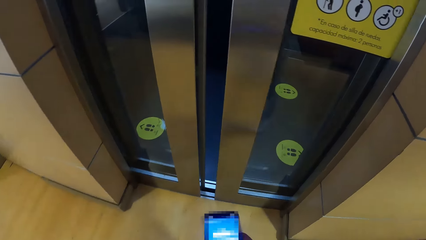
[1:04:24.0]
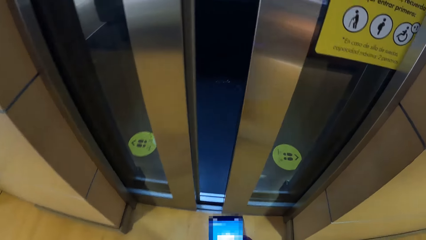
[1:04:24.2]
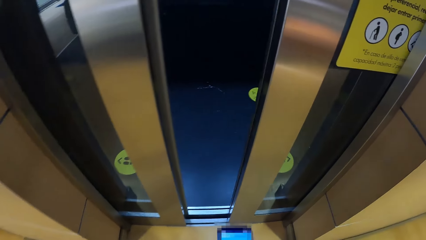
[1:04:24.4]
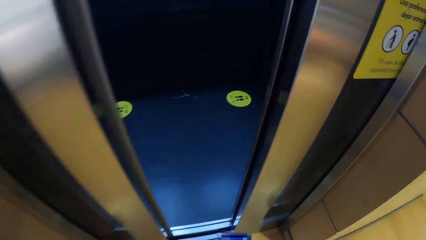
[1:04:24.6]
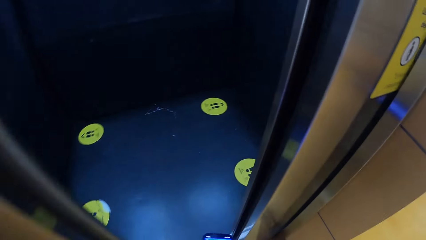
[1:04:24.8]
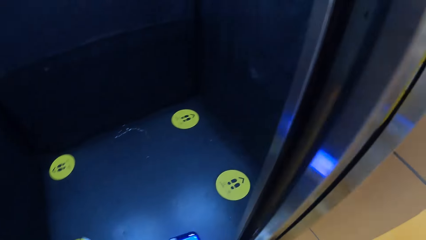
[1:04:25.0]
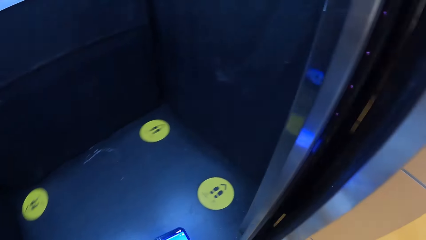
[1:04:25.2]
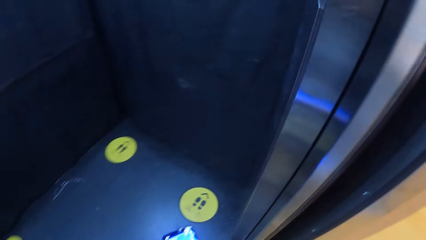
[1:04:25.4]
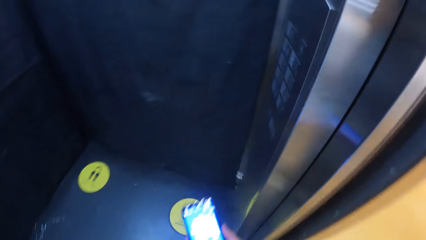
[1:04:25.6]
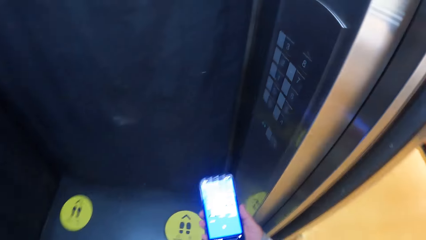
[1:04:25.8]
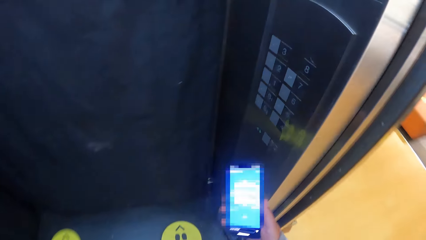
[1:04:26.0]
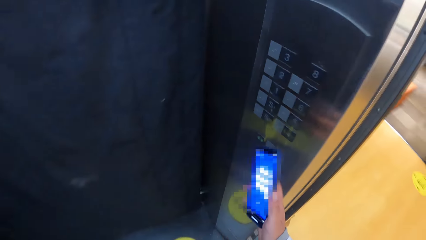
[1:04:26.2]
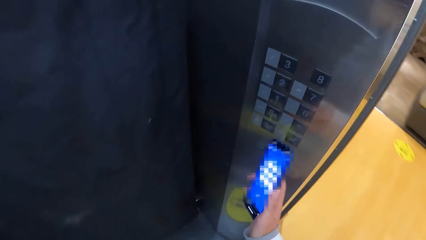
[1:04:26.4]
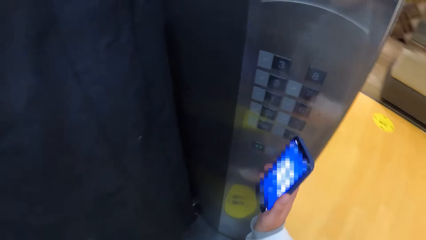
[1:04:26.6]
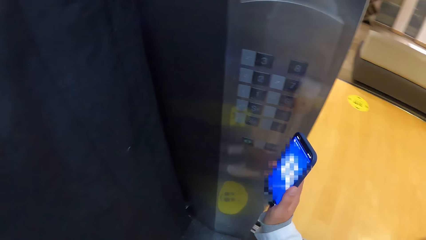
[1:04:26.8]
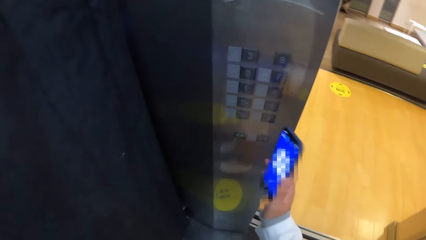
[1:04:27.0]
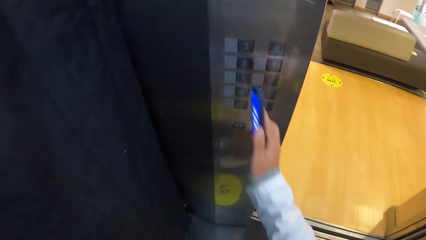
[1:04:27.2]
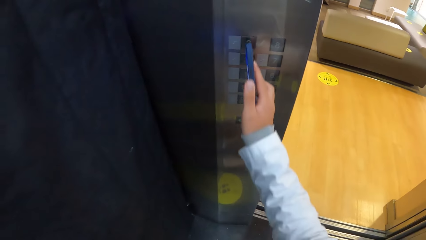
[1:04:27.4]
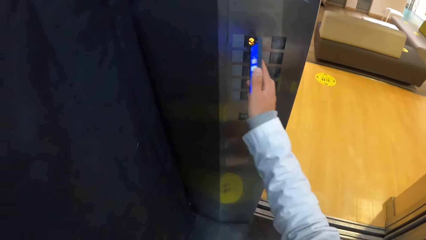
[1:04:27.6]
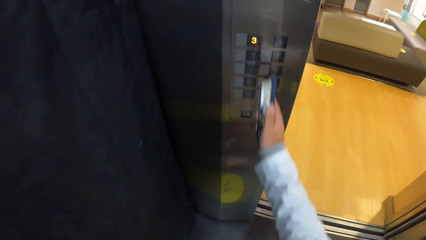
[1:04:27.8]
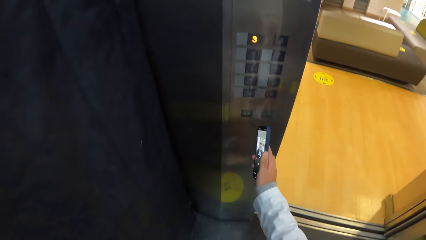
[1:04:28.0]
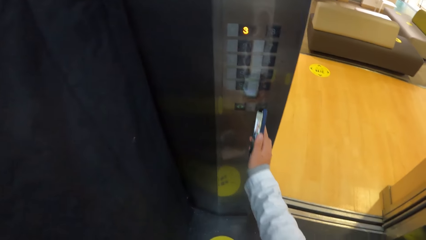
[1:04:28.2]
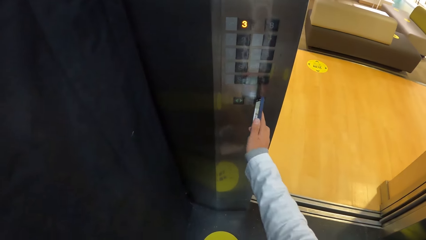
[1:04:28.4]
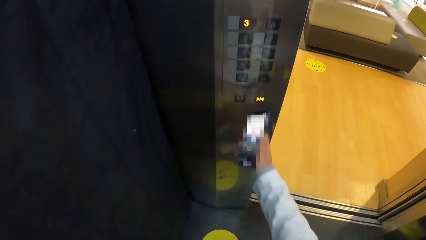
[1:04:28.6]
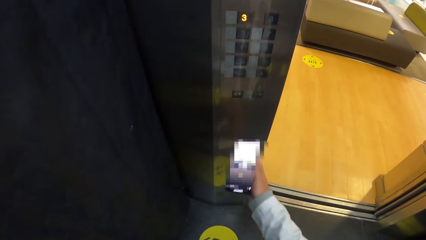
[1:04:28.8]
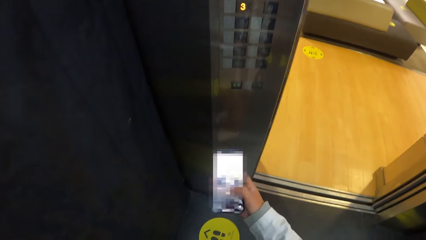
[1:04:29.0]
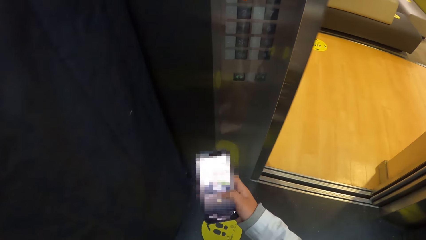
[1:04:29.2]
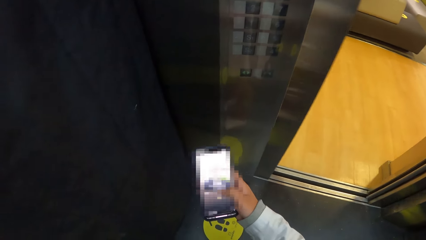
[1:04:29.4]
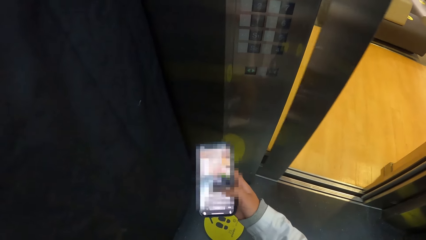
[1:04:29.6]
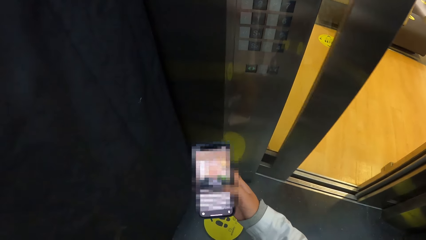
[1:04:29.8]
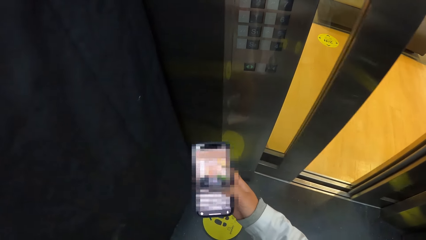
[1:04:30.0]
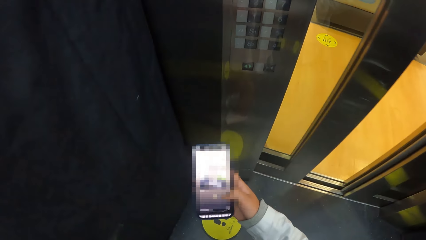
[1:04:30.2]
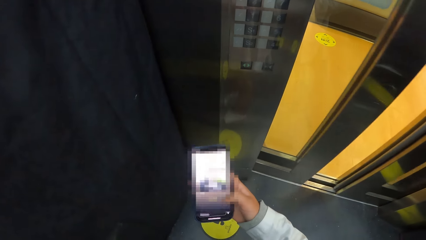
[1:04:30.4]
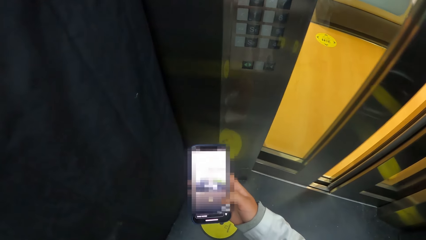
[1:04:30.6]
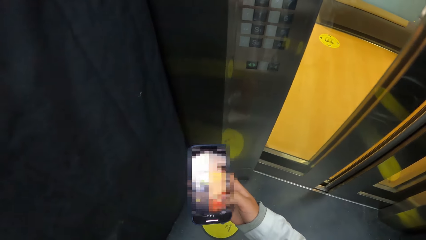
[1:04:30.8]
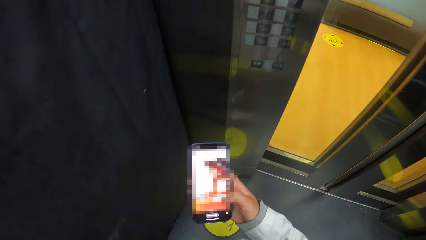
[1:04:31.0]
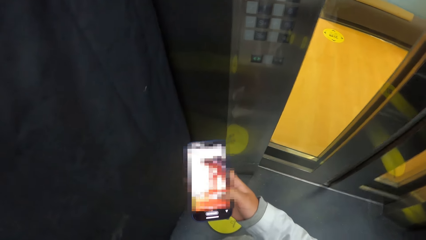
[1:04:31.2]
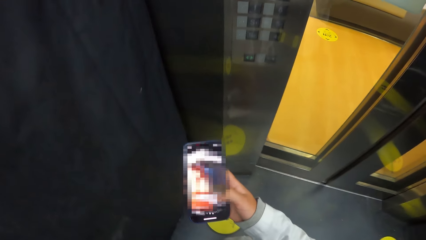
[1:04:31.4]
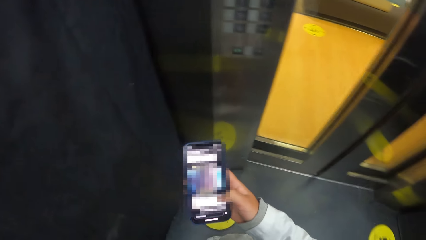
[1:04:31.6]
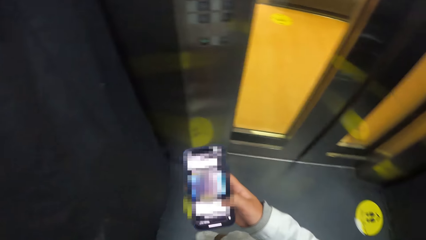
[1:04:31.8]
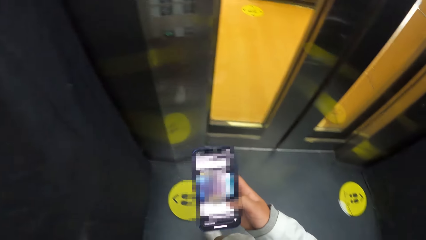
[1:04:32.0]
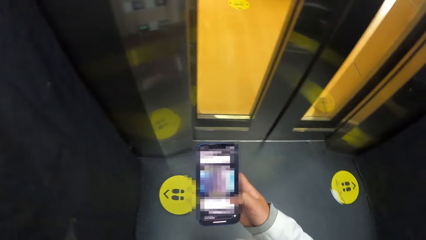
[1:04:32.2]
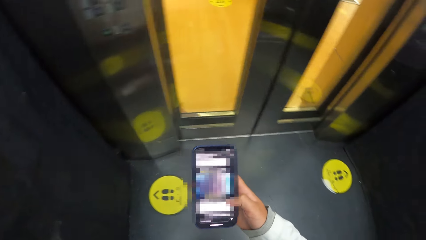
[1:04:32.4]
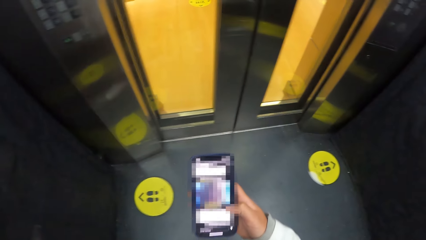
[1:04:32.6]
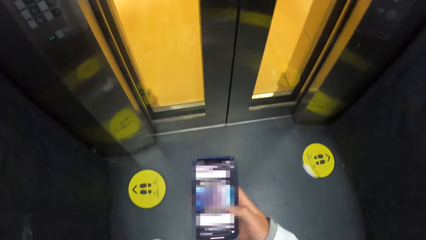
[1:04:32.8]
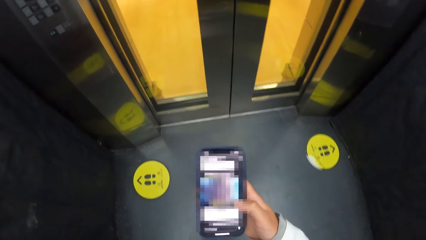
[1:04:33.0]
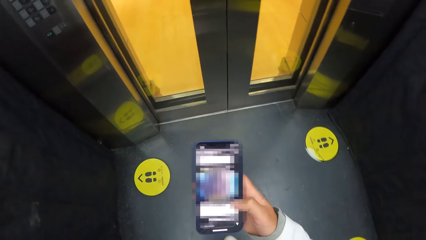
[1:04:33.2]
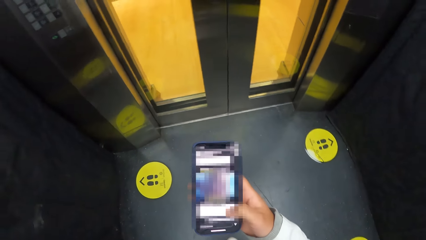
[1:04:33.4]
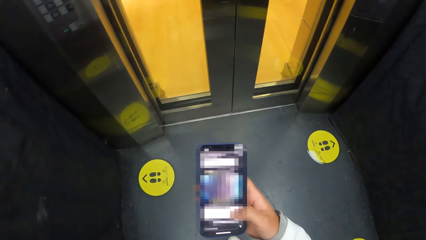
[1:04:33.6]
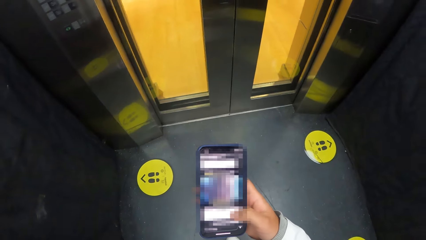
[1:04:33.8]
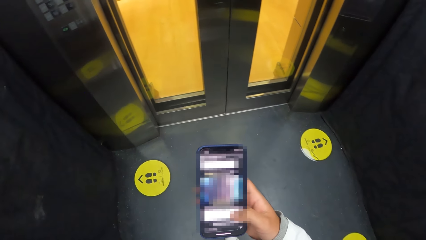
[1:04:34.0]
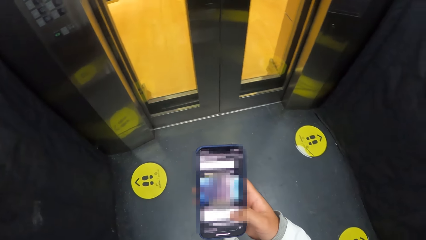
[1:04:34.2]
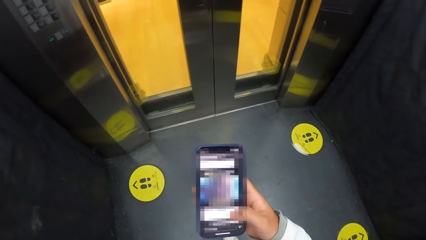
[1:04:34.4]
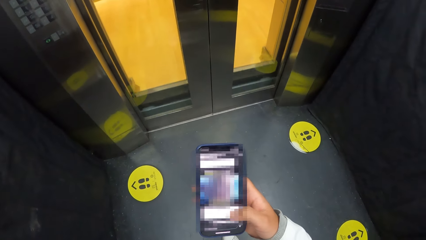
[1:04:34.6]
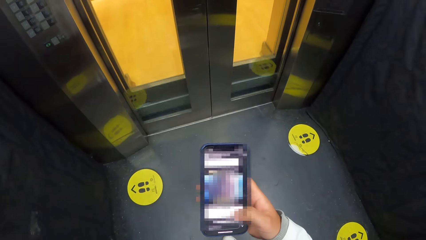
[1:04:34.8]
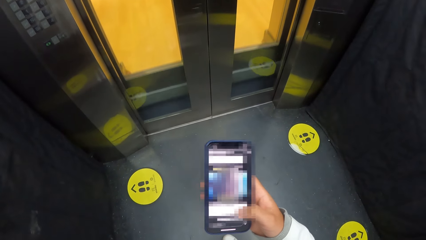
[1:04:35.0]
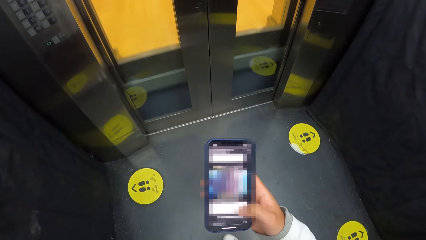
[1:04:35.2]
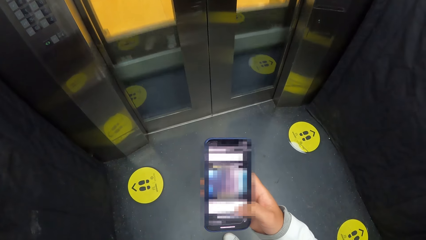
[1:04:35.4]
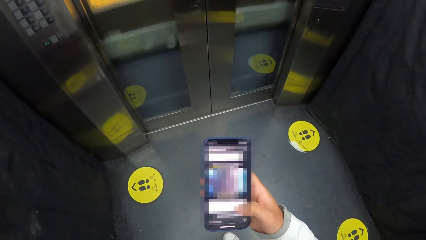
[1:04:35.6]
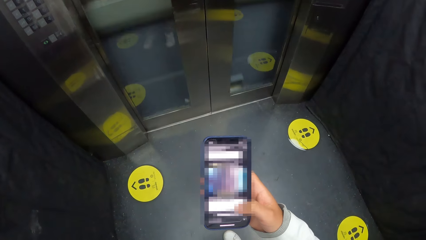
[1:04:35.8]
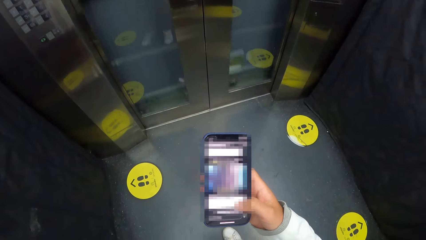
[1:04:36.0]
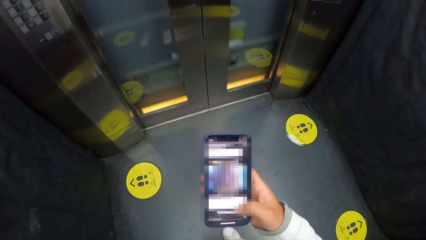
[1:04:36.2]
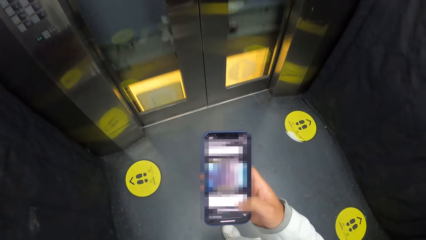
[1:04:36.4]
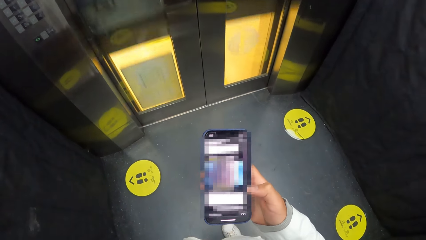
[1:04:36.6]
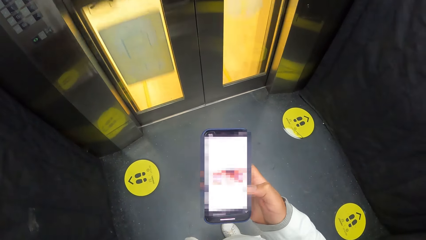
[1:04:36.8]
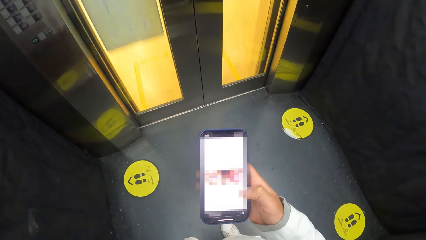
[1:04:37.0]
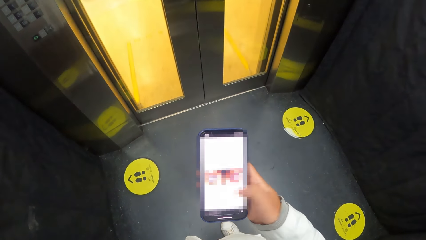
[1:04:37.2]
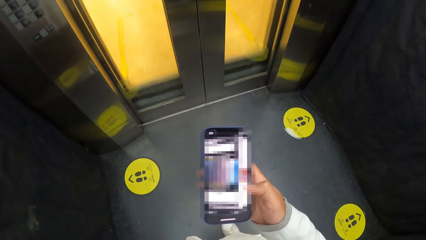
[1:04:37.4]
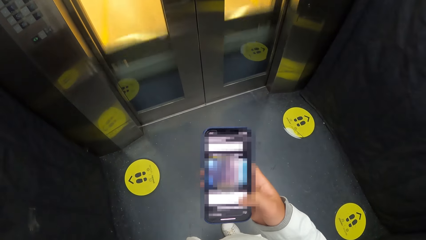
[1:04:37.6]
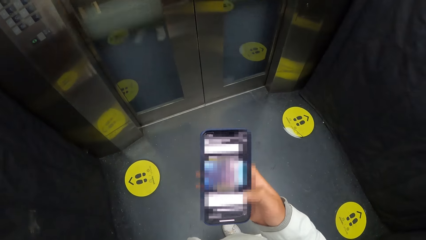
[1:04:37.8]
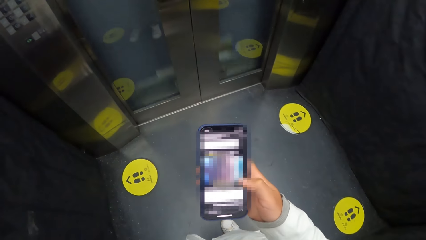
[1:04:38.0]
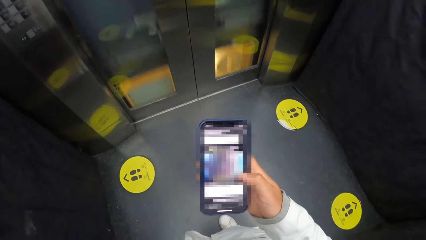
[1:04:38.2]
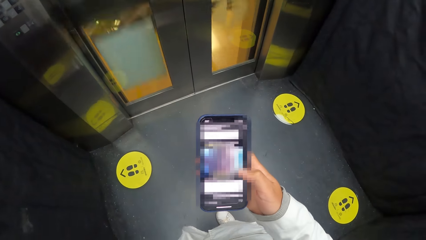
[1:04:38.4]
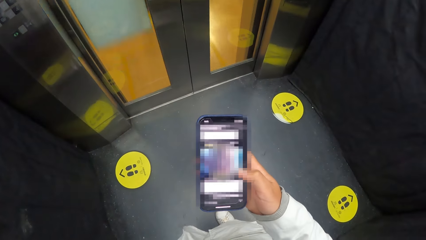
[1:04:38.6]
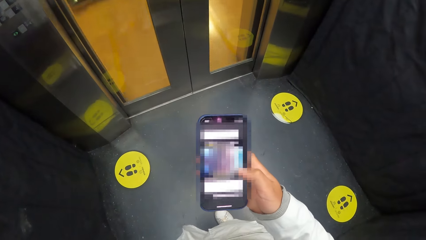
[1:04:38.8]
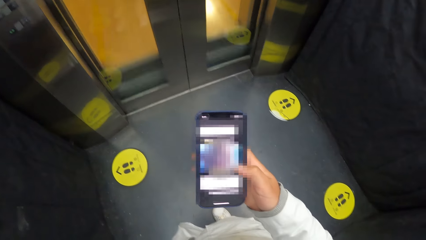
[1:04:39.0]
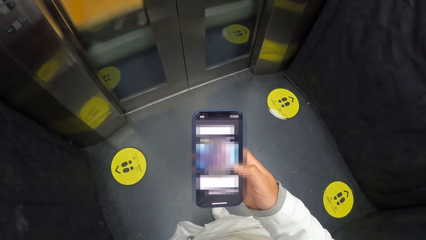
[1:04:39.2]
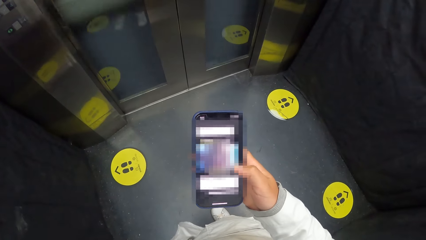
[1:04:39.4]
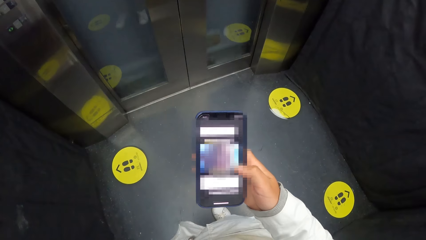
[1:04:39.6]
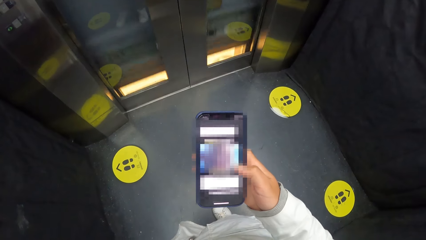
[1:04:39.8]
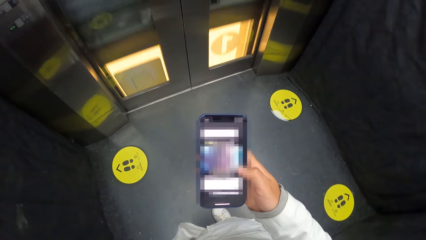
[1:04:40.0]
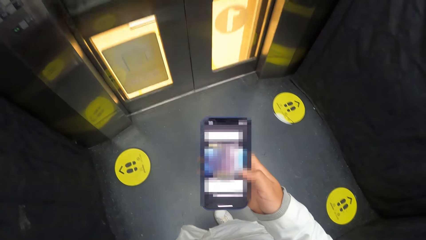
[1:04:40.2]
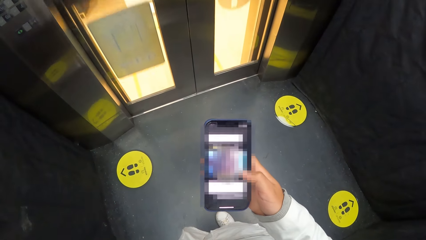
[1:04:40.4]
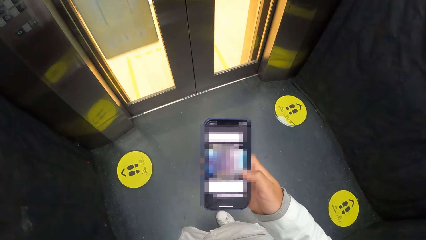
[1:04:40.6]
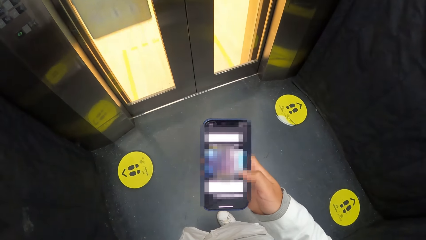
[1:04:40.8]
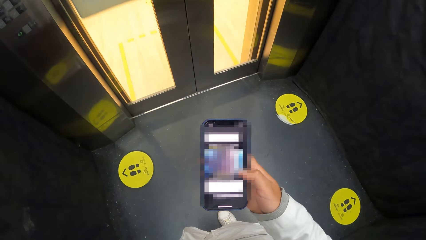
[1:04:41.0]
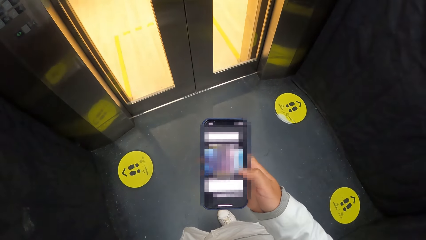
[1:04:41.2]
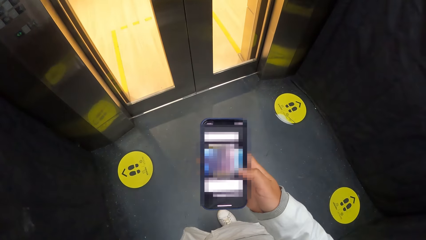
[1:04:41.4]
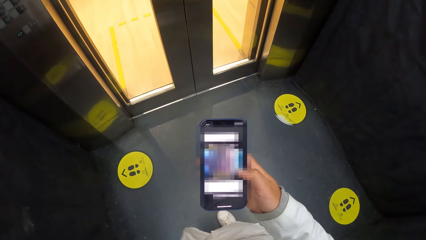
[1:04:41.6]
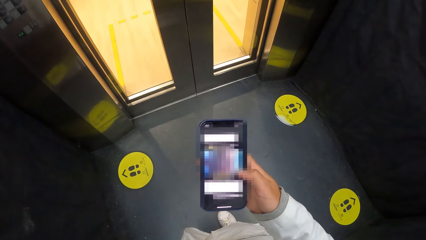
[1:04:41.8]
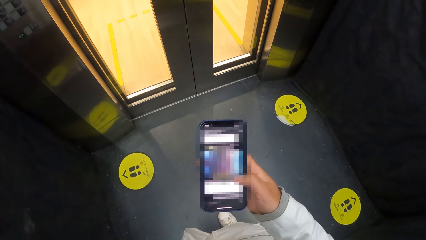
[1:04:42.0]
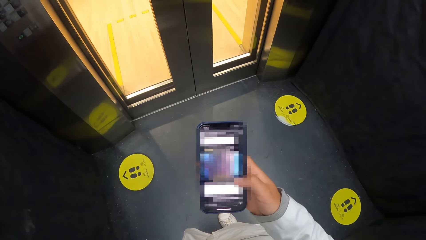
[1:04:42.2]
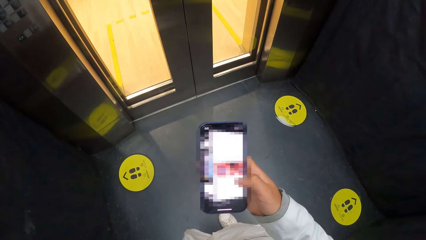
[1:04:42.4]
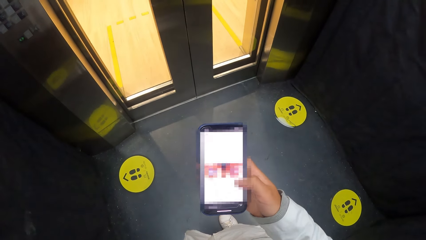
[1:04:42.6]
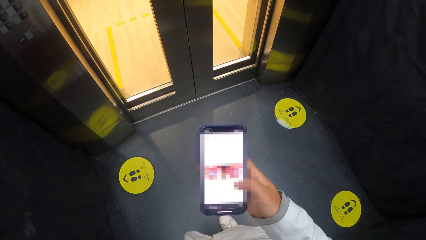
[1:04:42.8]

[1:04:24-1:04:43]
The camera wearer walks into an elevator or lift. He pushes an elevator button with his right hand. He pushes it again. He scrolls the phone in the lift.
